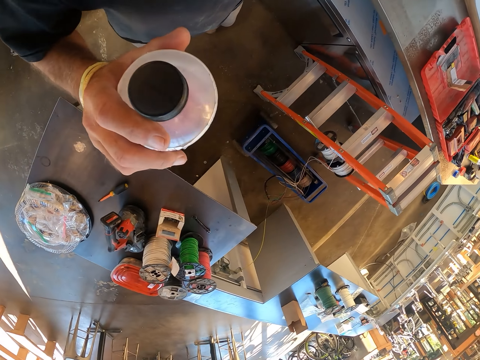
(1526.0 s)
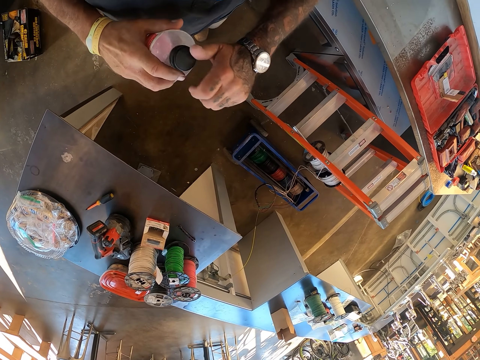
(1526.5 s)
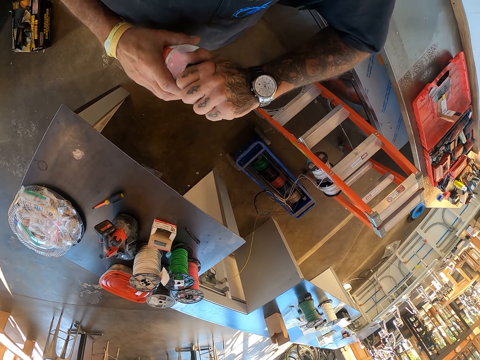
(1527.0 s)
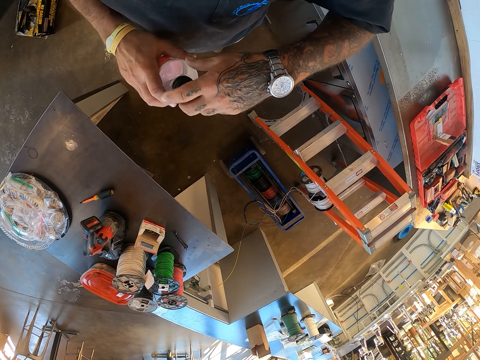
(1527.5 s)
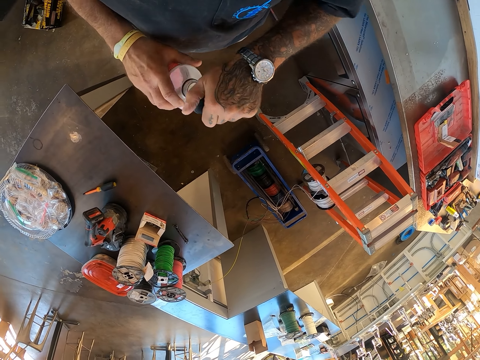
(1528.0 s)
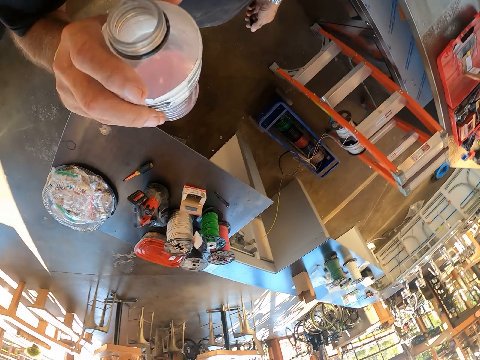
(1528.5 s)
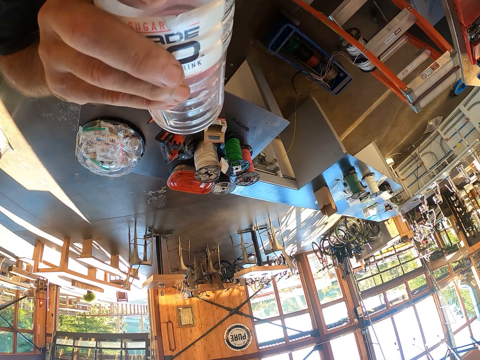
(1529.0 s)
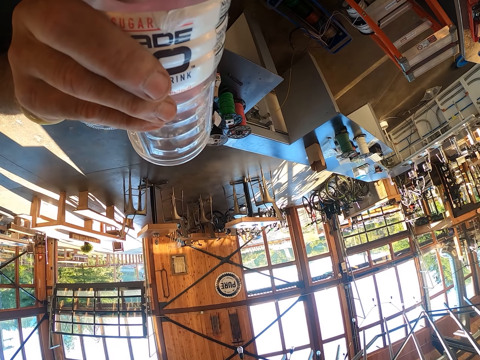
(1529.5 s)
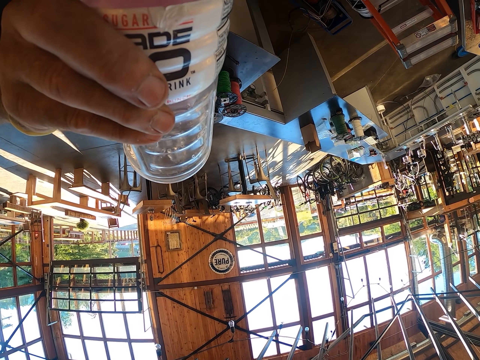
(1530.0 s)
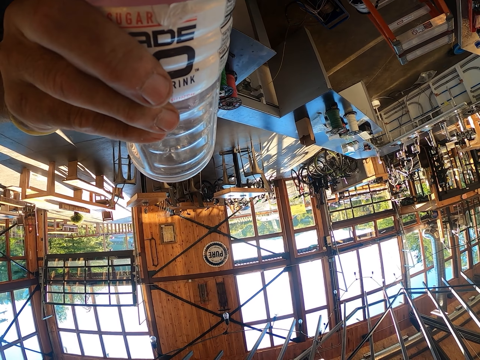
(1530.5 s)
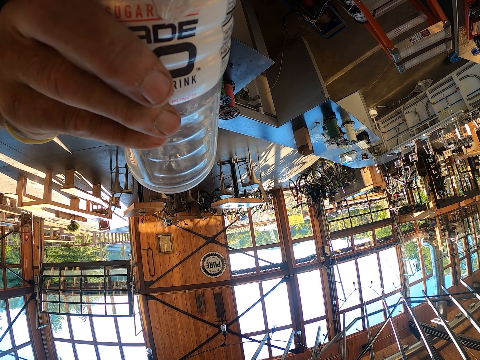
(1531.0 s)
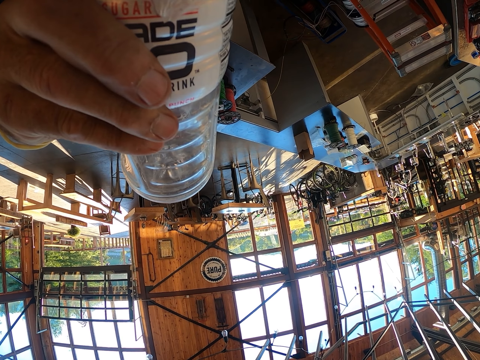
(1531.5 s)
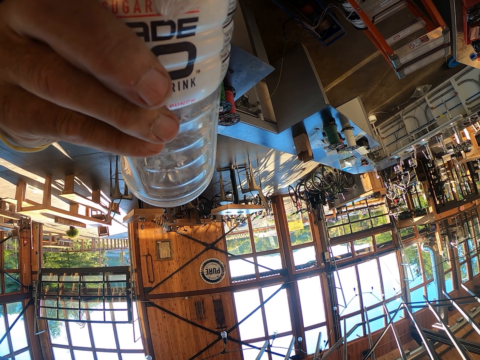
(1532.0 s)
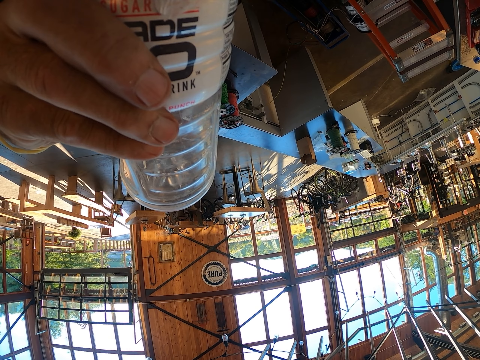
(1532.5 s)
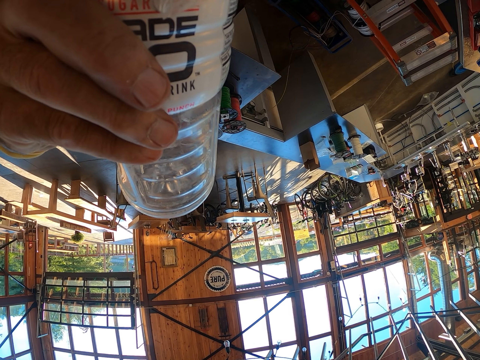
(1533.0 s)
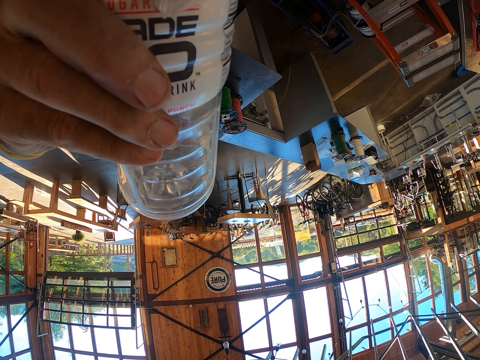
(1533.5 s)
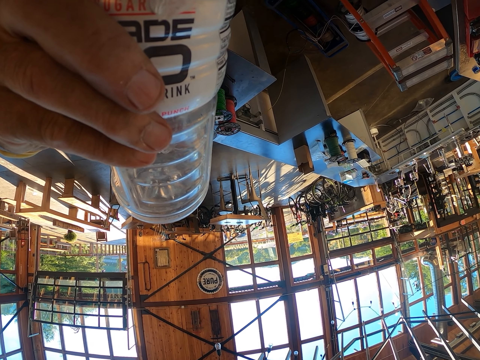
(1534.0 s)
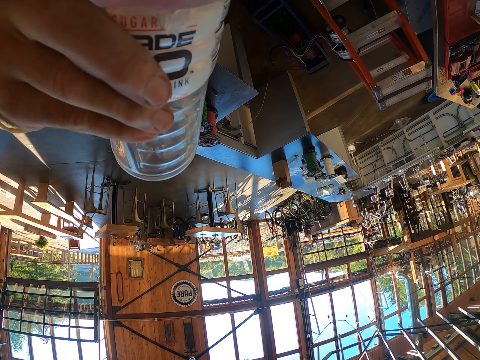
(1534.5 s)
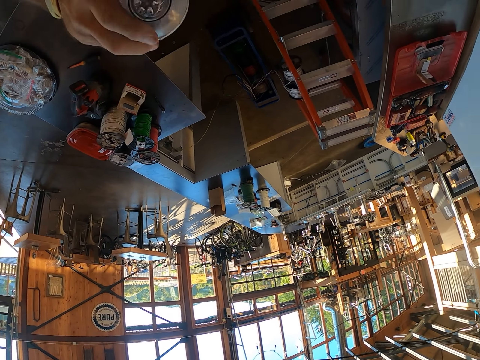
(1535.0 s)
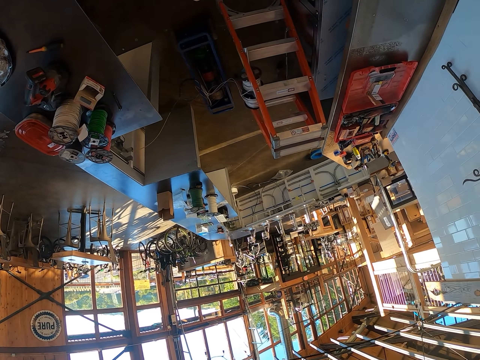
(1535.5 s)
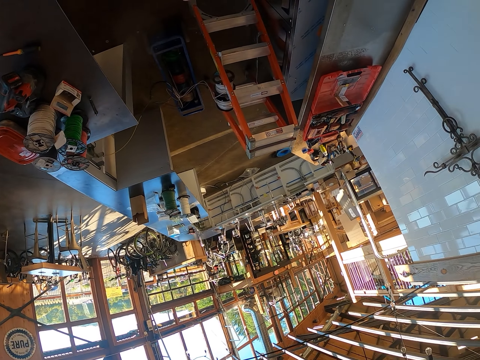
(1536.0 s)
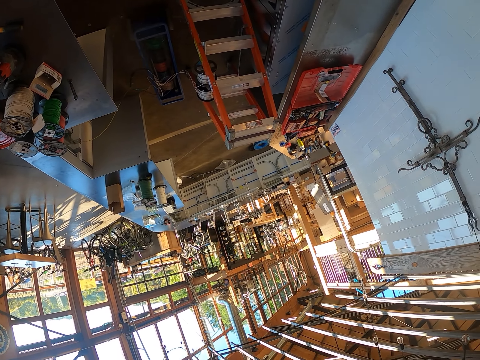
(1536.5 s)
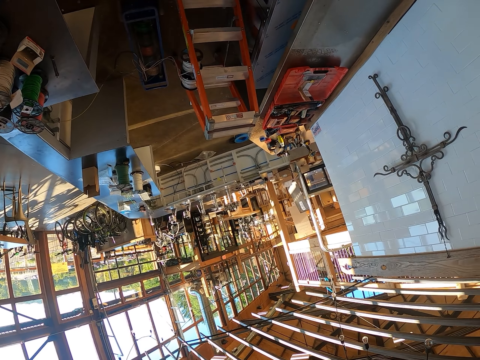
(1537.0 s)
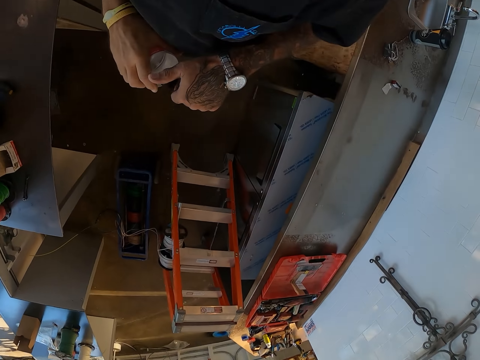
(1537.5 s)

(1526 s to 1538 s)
The camera wearer opens the bottle. They drink from the bottle. They stop drinking.

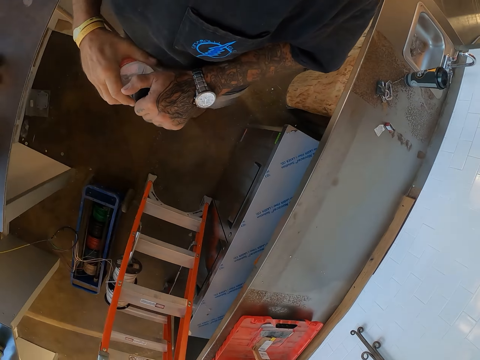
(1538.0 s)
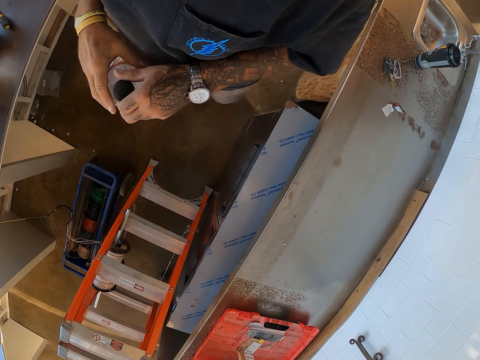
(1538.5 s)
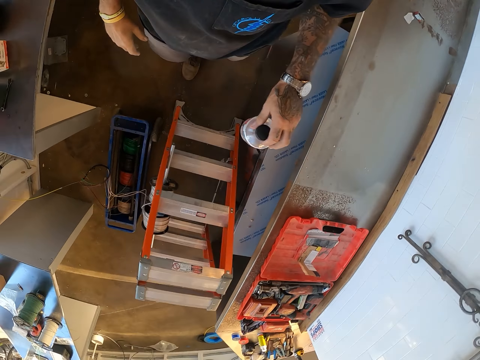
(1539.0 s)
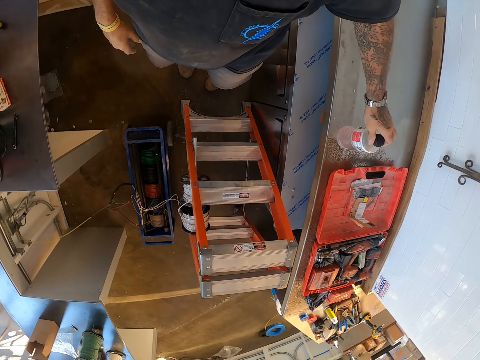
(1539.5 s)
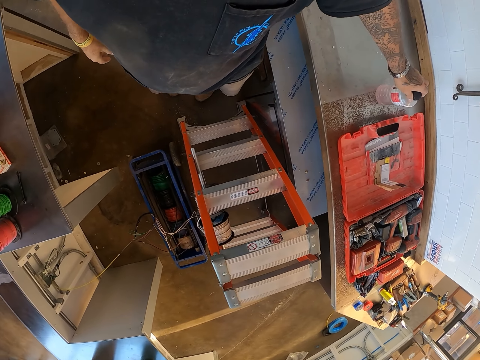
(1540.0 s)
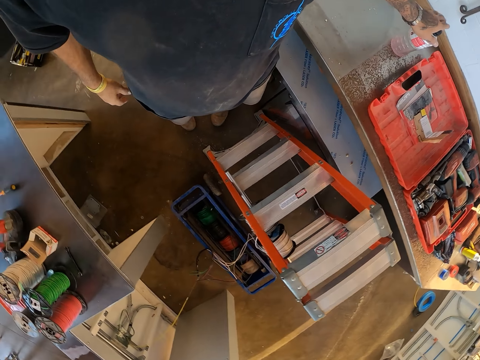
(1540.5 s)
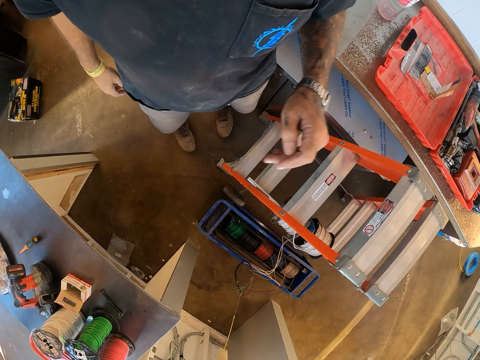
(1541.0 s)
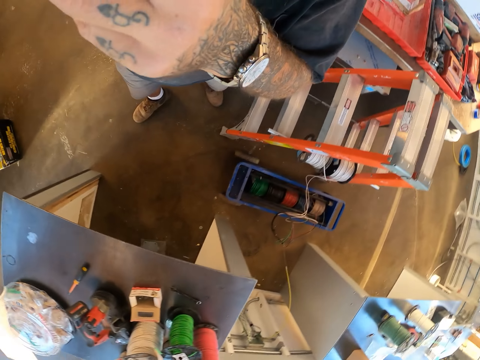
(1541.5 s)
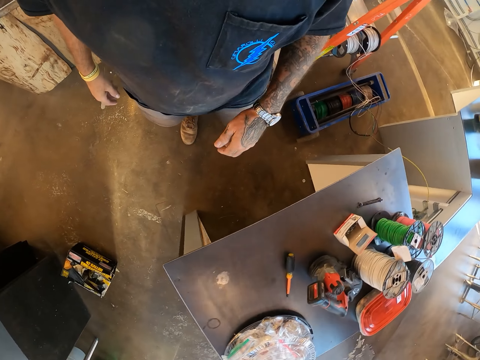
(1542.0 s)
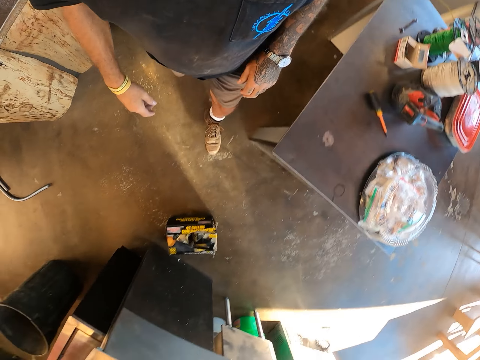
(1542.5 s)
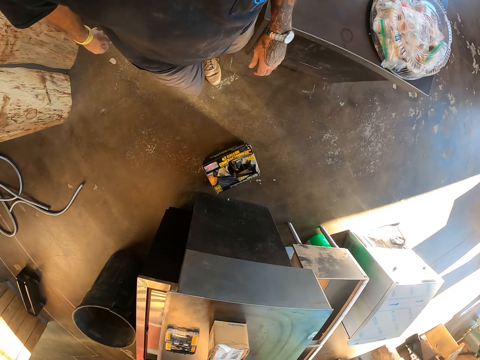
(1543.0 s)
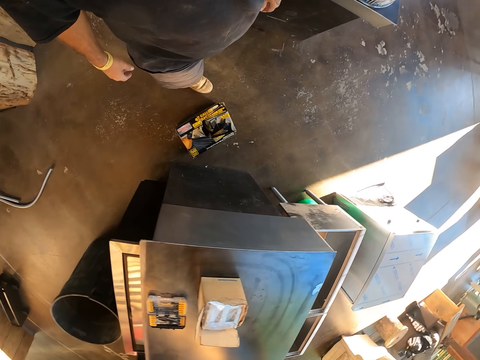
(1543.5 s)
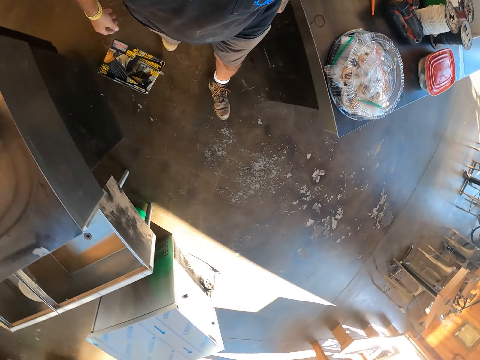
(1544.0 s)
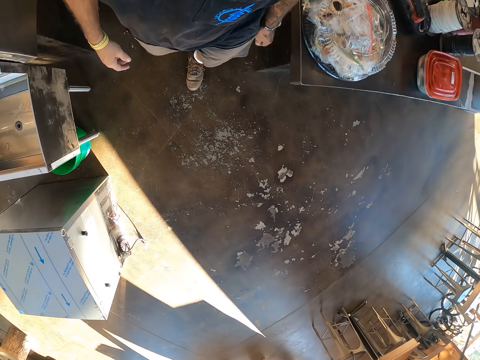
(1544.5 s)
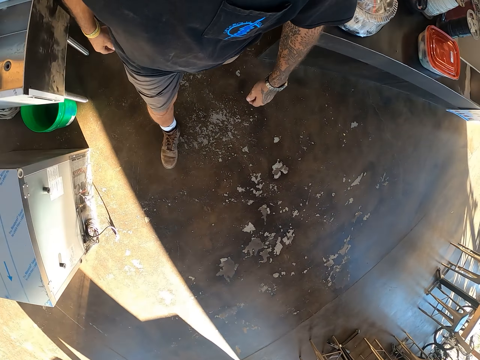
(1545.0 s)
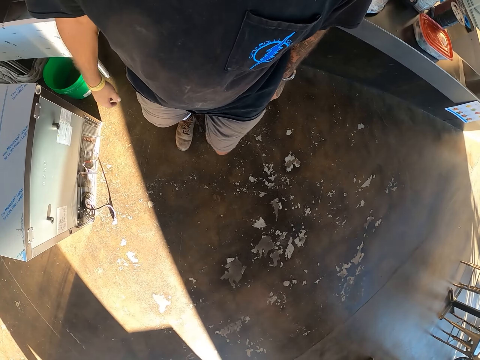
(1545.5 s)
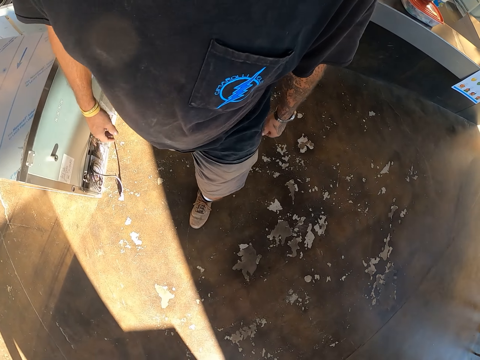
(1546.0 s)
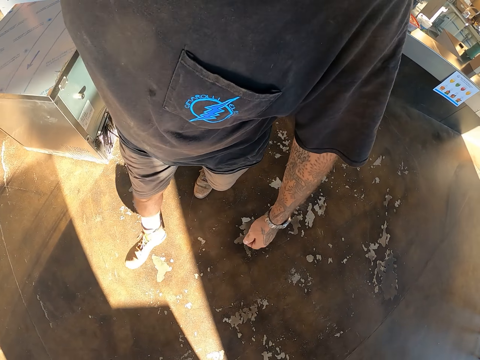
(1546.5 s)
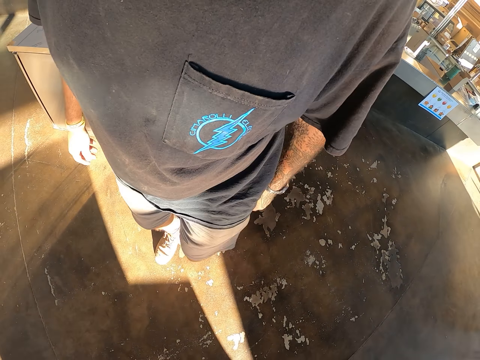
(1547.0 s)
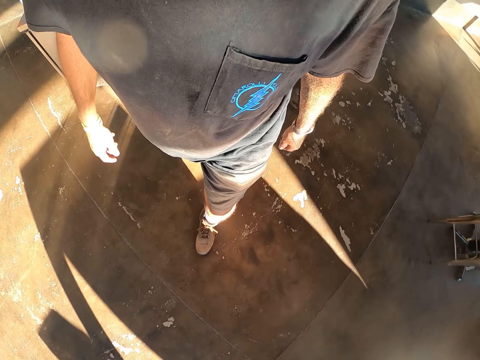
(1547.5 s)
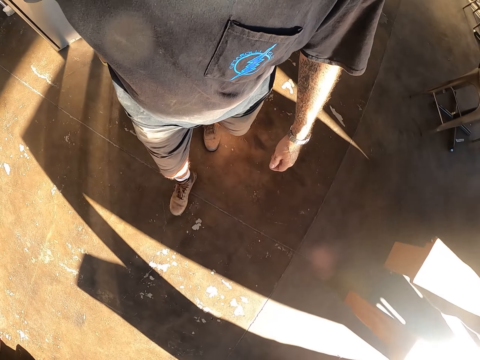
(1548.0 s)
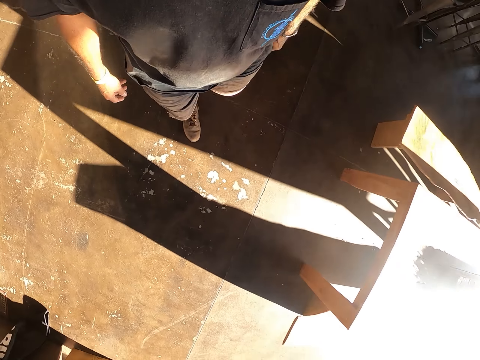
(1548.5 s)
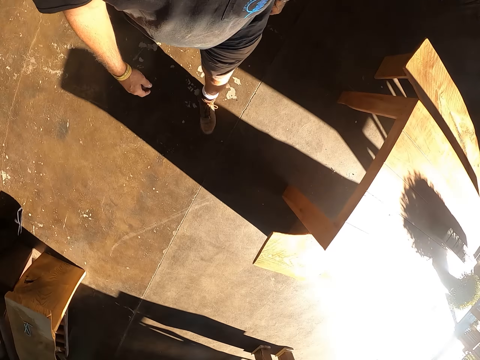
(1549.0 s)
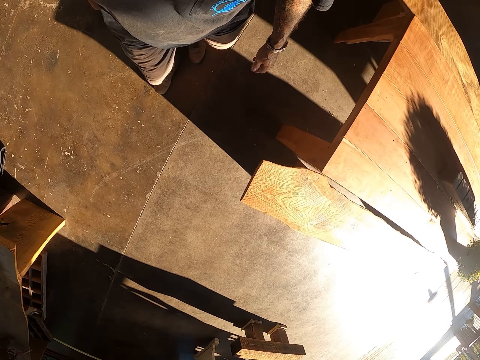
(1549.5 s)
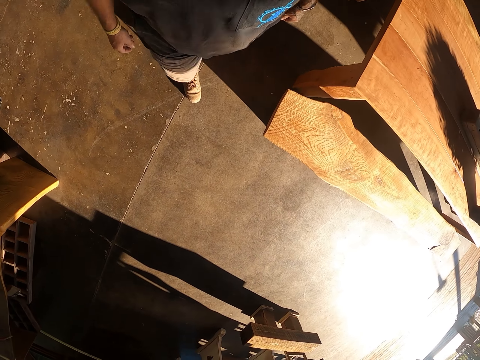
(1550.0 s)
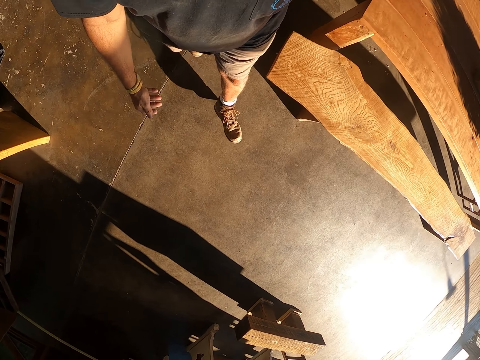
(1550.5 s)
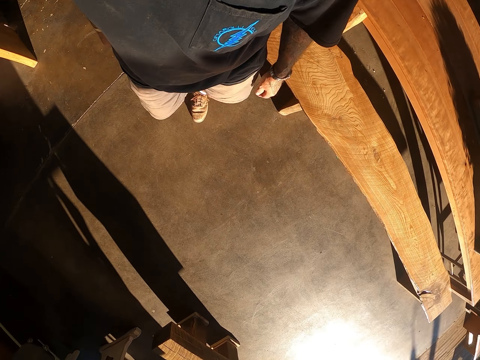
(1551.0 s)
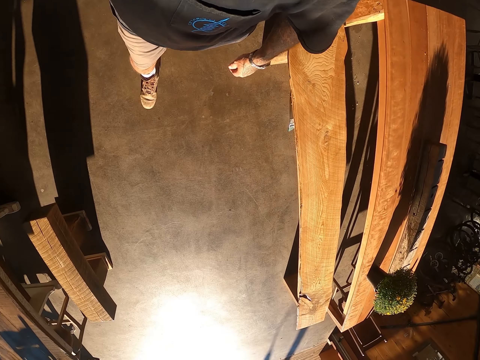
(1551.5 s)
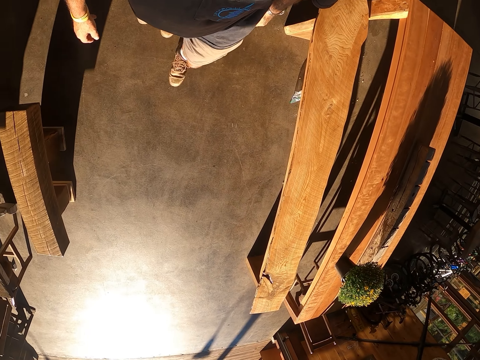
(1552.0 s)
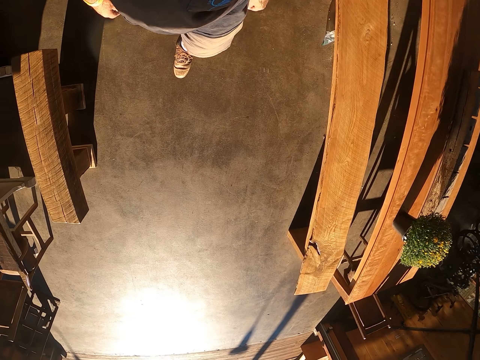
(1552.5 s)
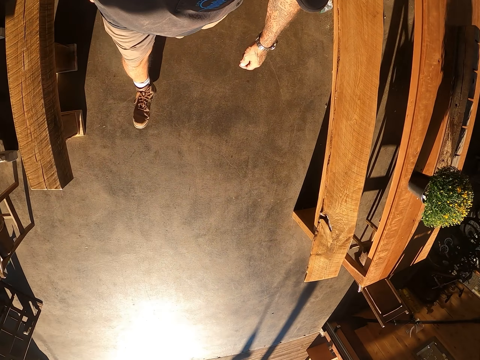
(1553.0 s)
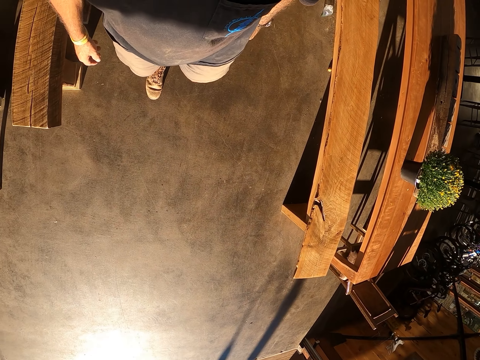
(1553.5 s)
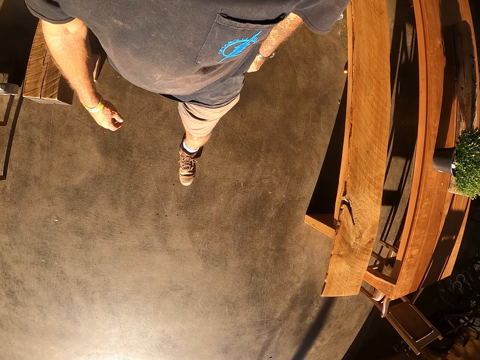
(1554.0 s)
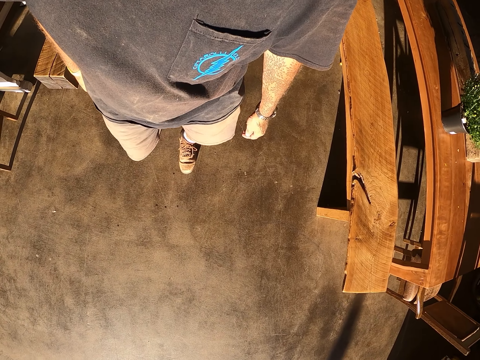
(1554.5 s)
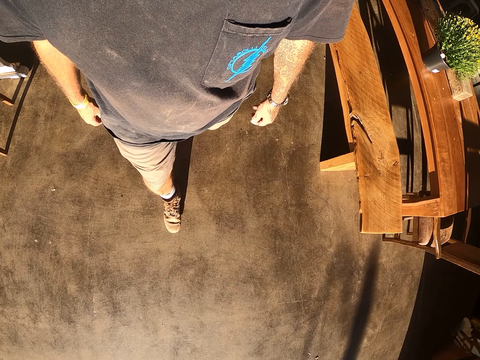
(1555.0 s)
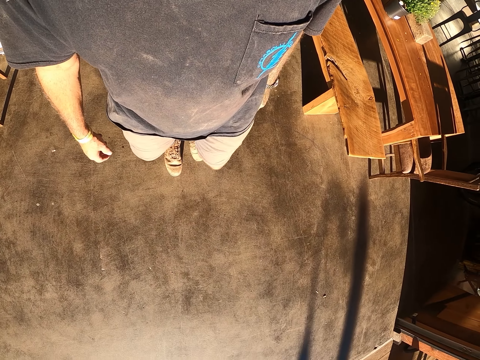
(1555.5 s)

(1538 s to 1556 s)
The camera wearer closes the bottle. They put the bottle on the counter. They lift hand, look around, rub the face and walk around.
